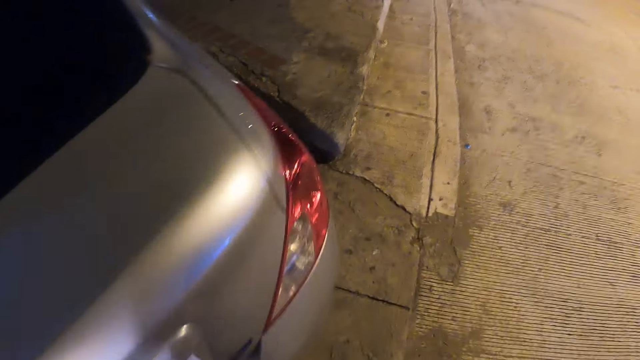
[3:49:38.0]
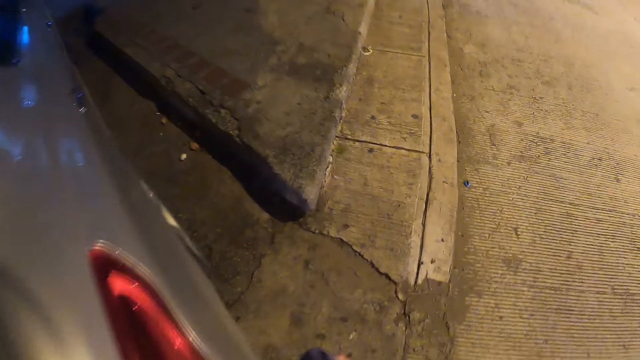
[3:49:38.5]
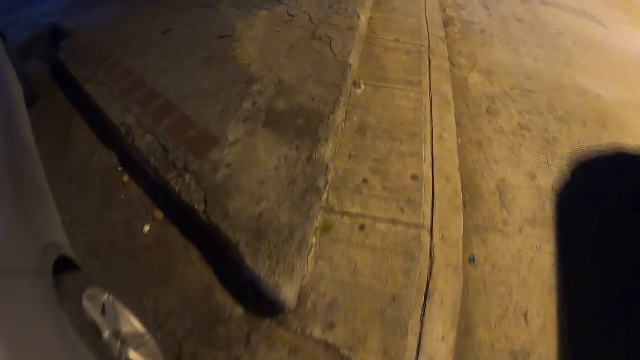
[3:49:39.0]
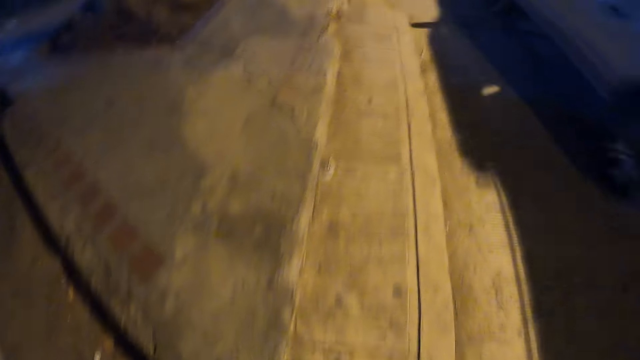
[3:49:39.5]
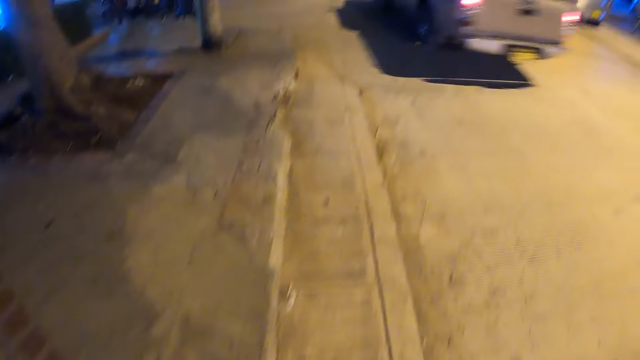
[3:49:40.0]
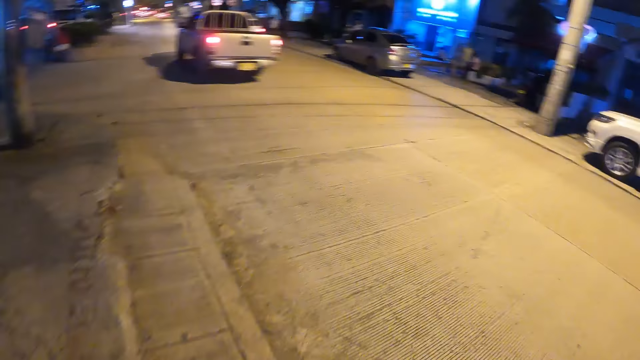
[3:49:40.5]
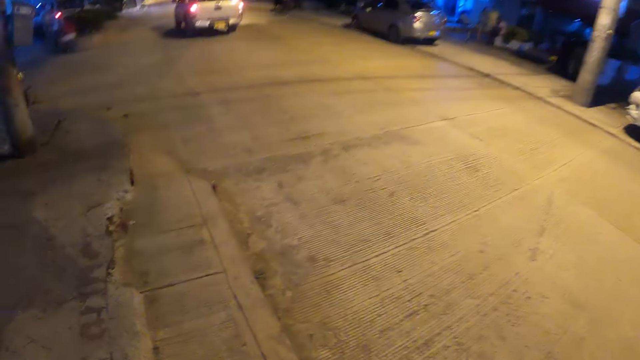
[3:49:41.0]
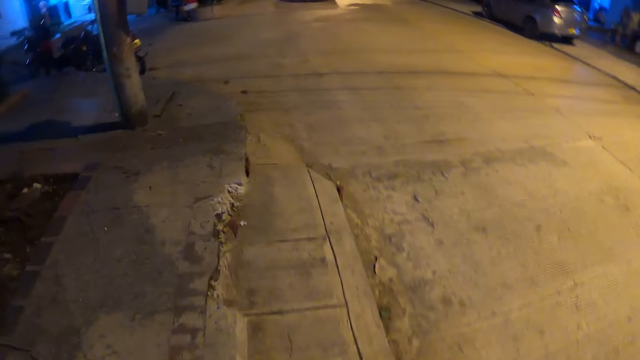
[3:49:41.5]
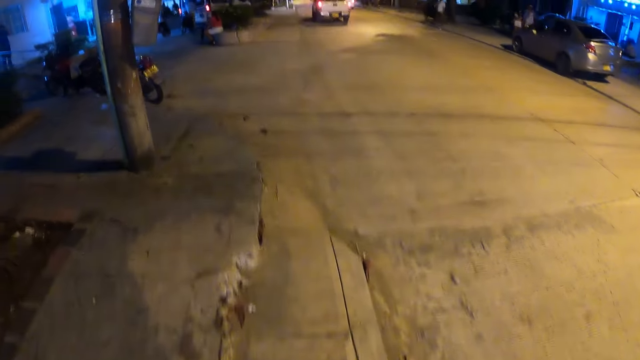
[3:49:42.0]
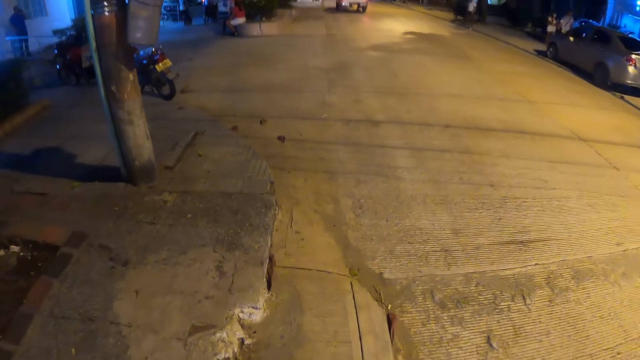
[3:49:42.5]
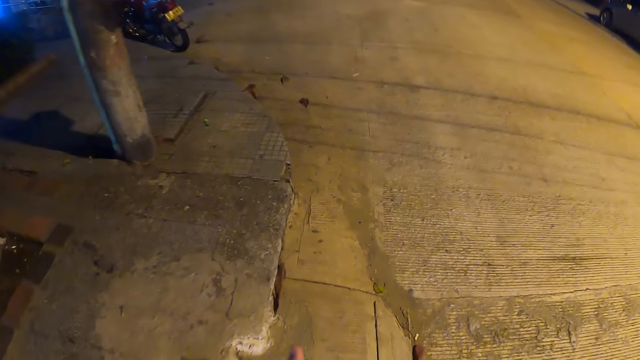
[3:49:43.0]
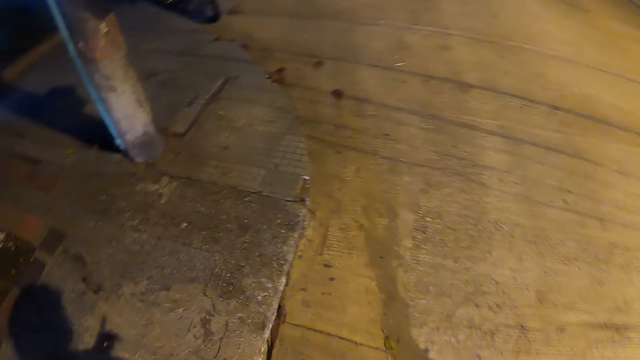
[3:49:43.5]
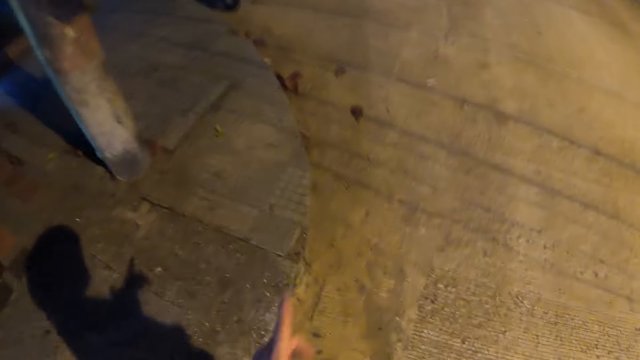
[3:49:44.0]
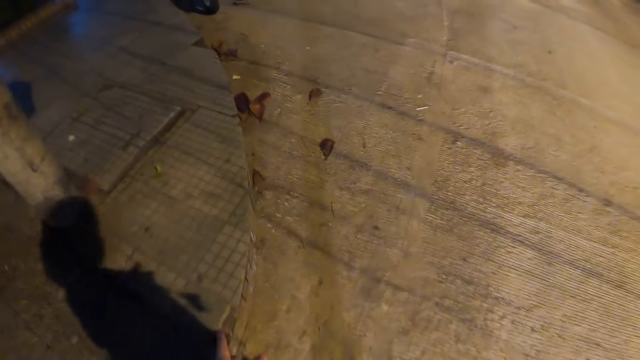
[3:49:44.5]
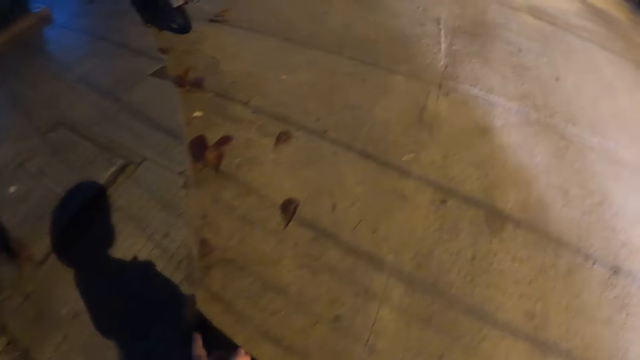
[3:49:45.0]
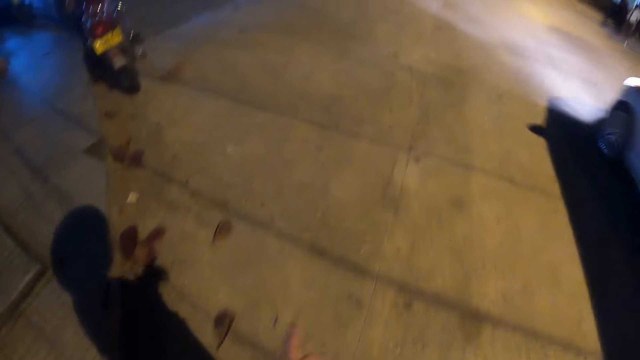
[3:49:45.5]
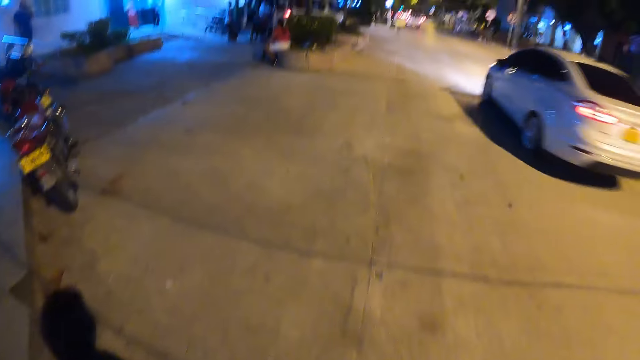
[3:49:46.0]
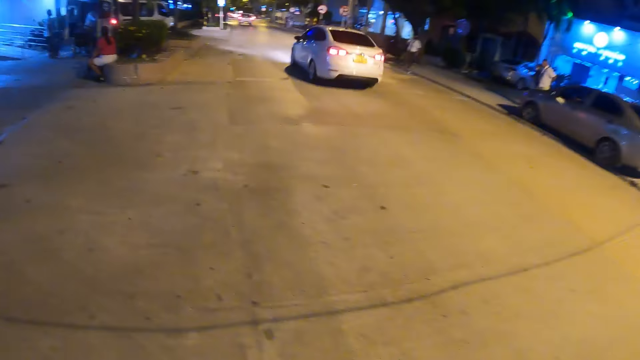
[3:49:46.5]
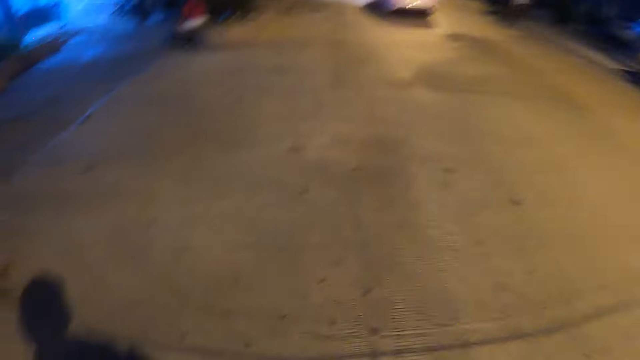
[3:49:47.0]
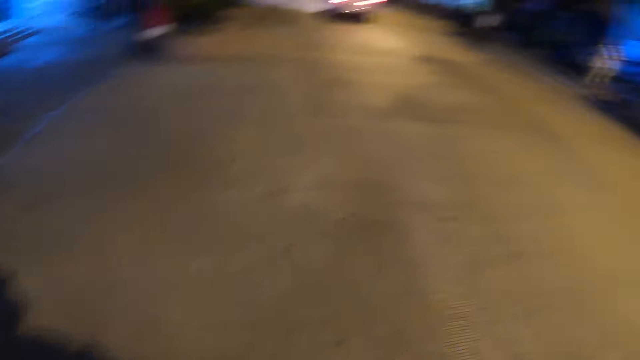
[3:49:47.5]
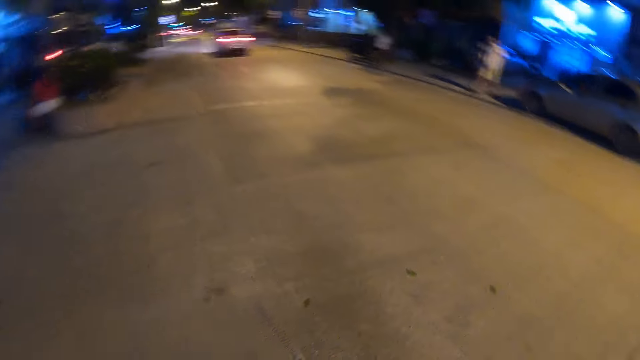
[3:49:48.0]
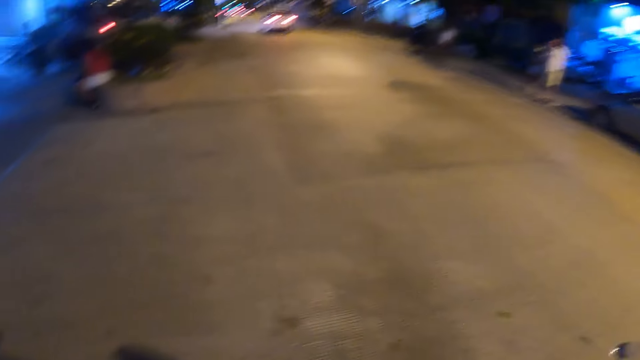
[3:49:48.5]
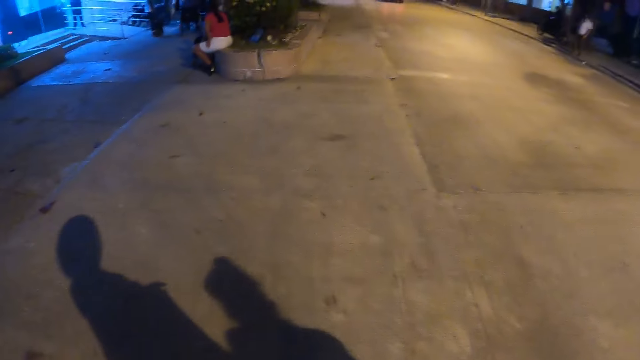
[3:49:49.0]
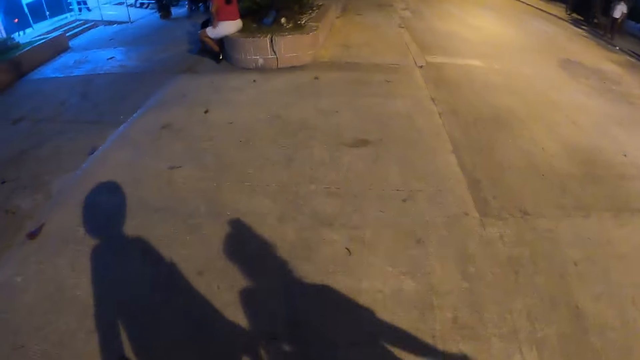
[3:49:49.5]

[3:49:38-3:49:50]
The camera wearer points at the pavement. They walk on the pavement with a woman.

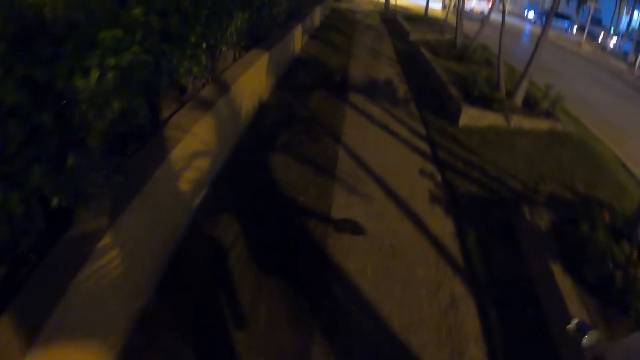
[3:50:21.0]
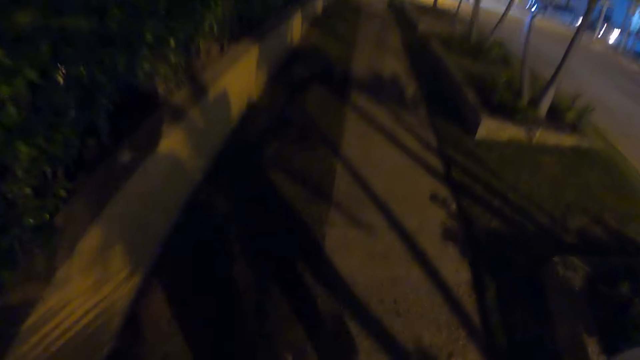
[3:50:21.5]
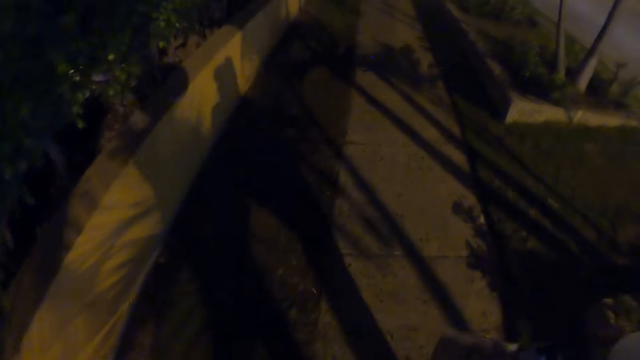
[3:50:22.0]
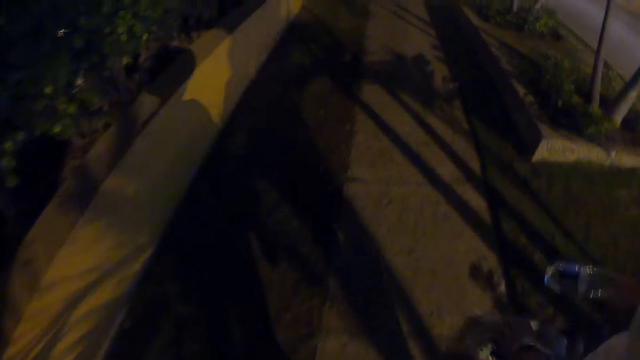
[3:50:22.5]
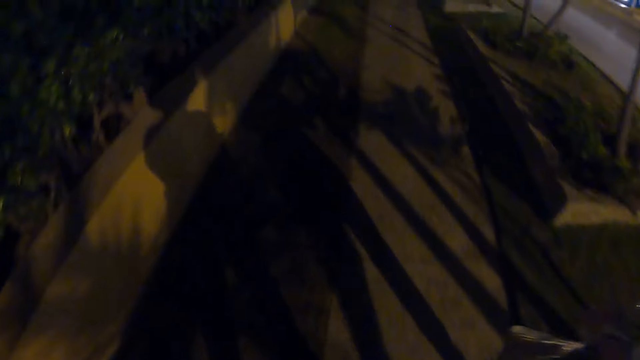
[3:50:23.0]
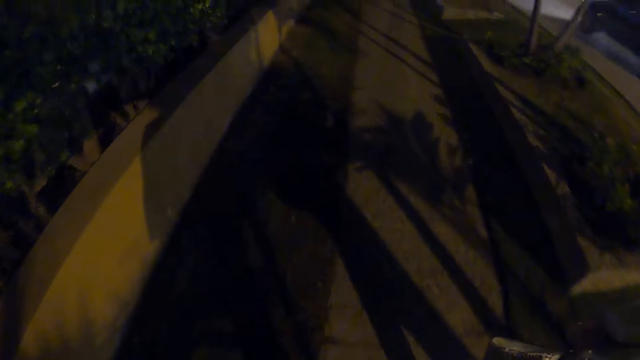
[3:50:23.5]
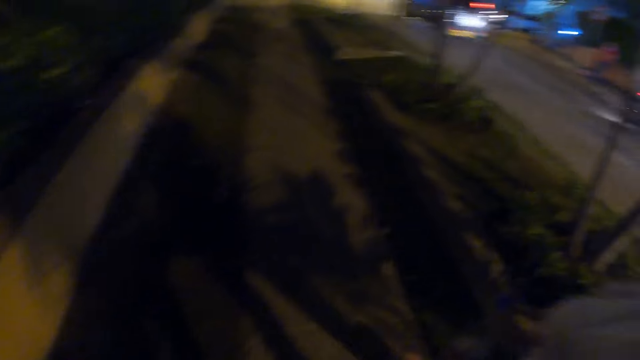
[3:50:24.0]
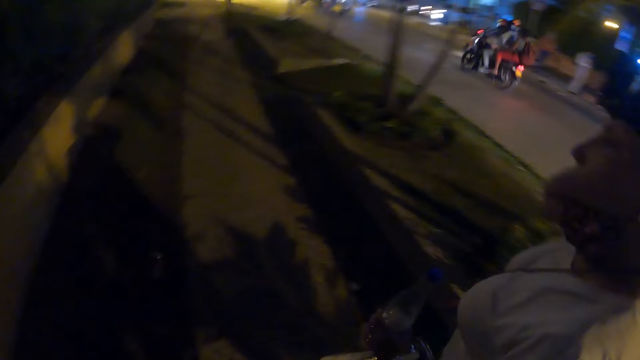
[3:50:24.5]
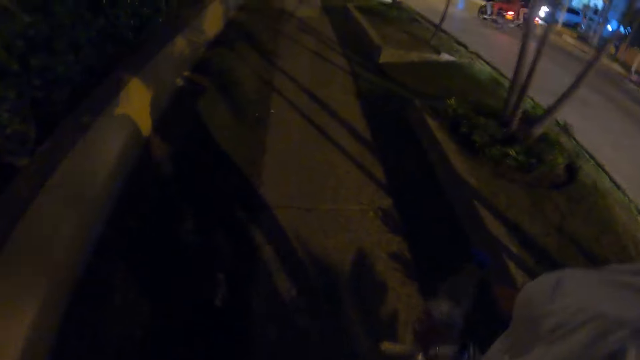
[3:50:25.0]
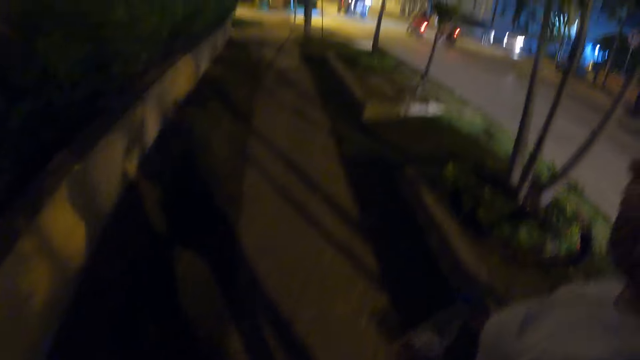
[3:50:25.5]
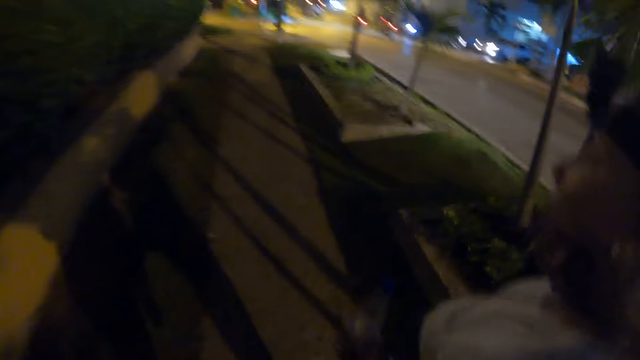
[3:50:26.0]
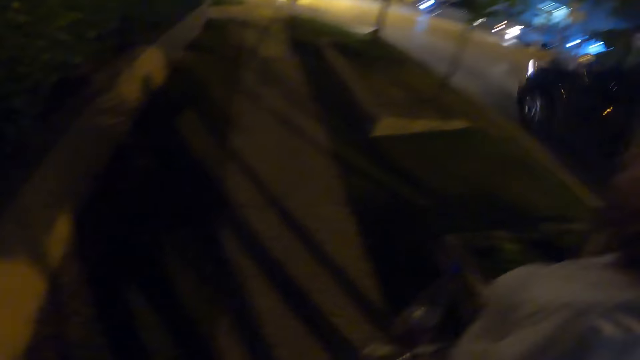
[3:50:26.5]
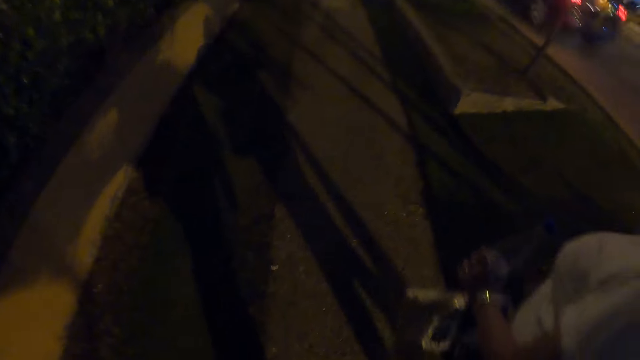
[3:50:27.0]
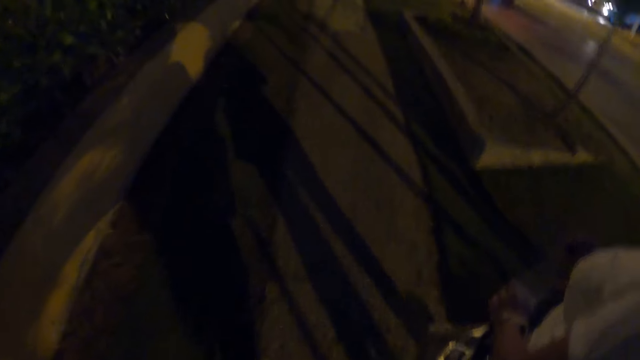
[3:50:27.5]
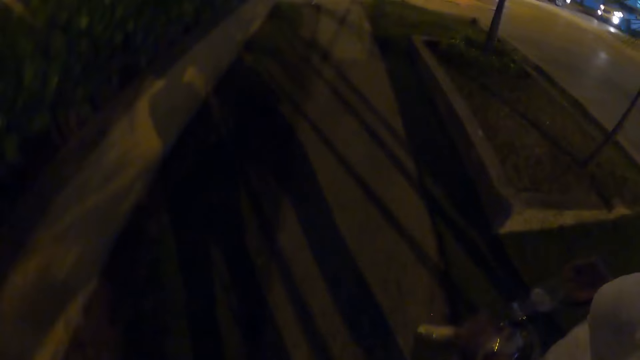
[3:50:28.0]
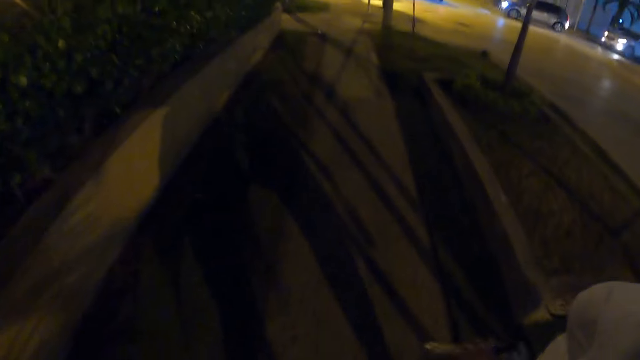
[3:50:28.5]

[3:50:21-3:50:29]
A woman places the bottle in her left hand. The camera wearer walks with the woman. The woman places the bottle in her right hand. The camera wearer walks with the woman.
